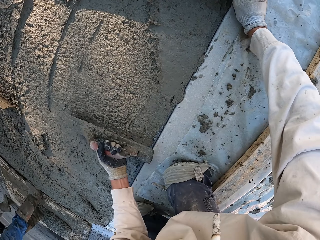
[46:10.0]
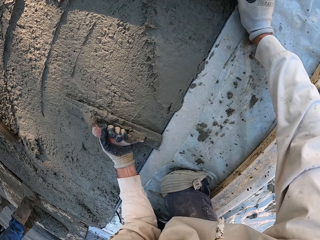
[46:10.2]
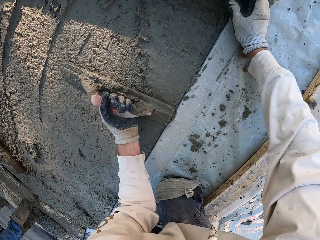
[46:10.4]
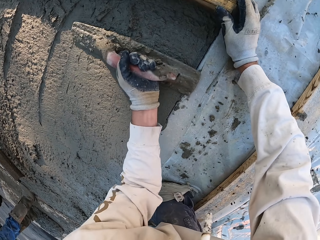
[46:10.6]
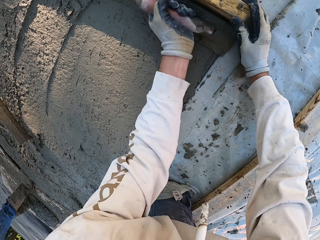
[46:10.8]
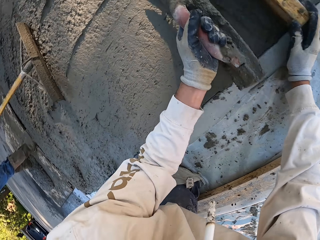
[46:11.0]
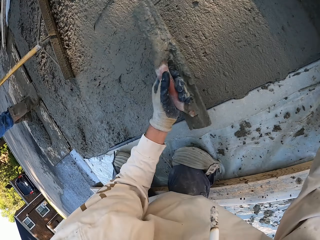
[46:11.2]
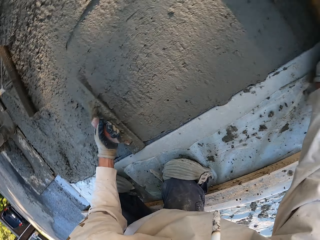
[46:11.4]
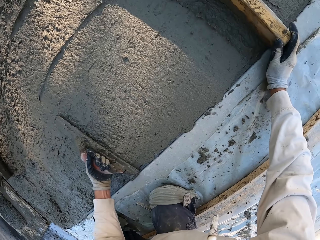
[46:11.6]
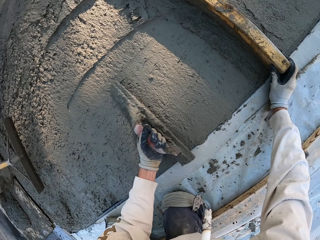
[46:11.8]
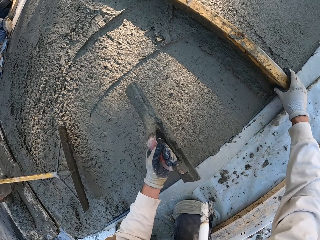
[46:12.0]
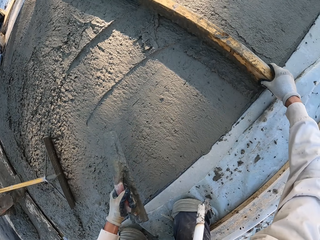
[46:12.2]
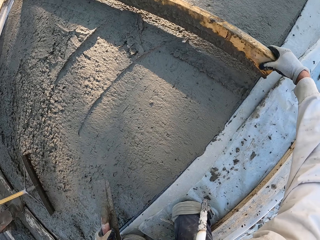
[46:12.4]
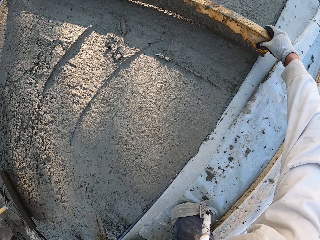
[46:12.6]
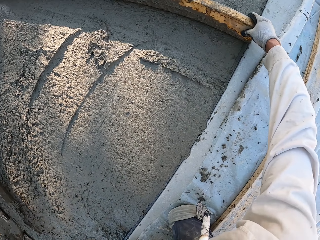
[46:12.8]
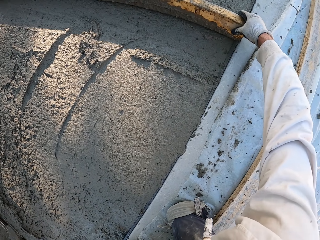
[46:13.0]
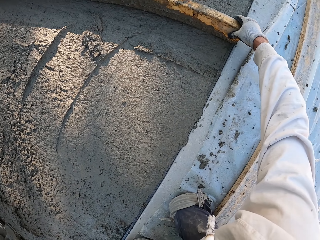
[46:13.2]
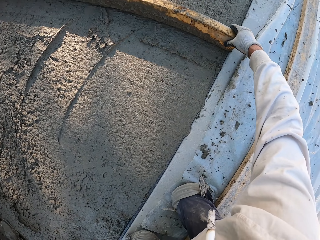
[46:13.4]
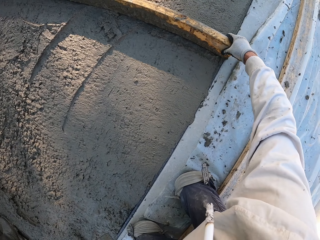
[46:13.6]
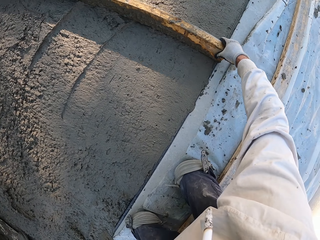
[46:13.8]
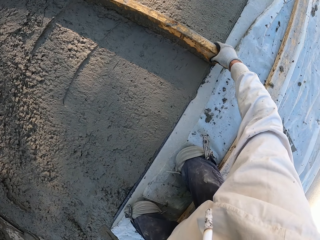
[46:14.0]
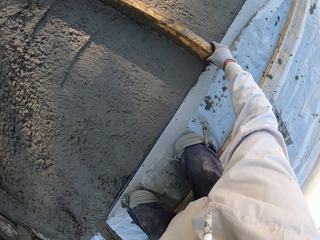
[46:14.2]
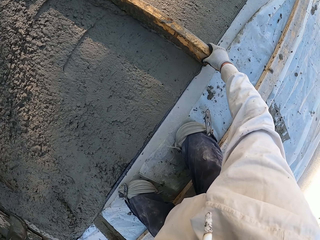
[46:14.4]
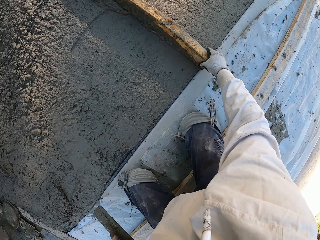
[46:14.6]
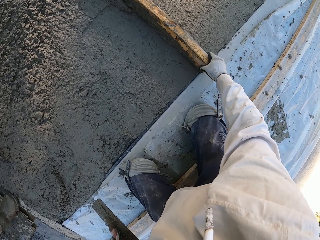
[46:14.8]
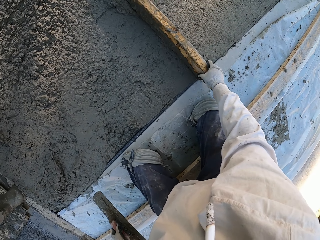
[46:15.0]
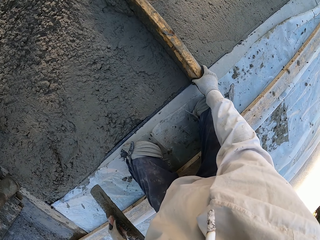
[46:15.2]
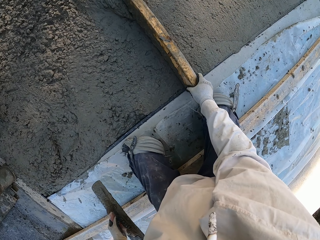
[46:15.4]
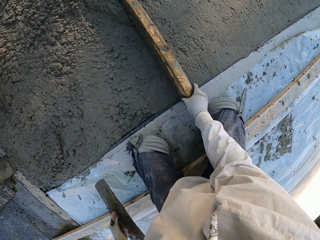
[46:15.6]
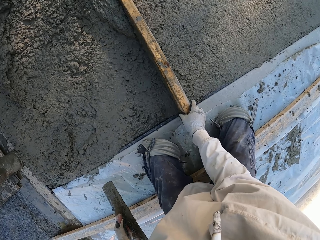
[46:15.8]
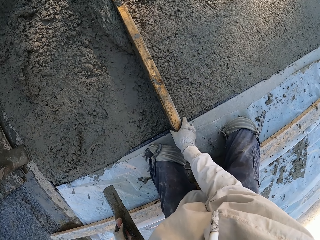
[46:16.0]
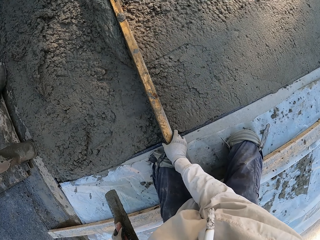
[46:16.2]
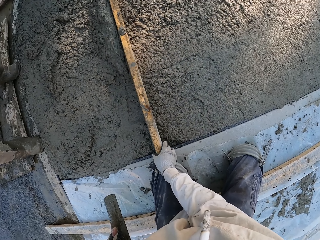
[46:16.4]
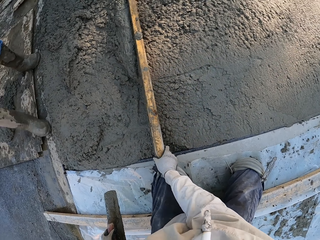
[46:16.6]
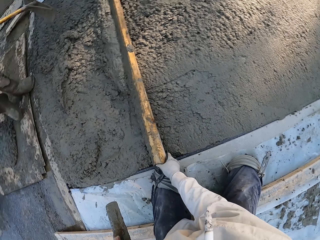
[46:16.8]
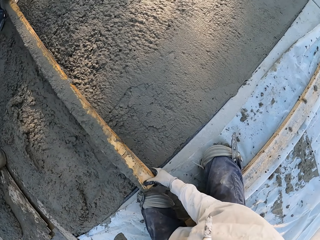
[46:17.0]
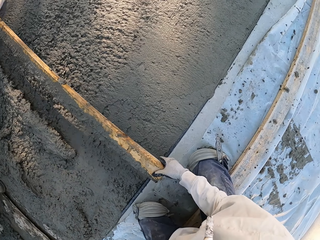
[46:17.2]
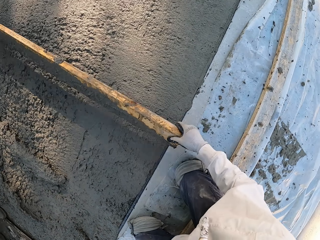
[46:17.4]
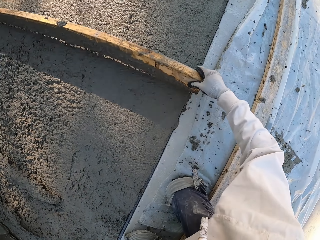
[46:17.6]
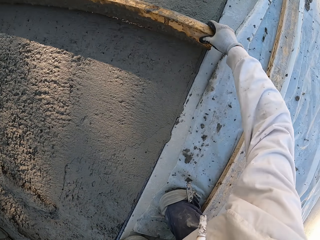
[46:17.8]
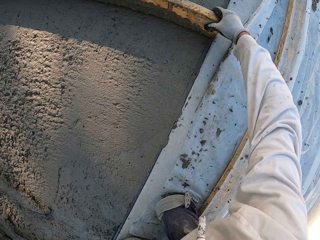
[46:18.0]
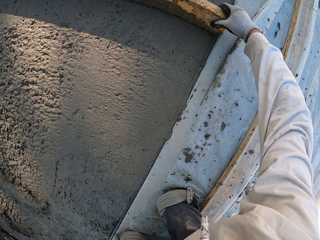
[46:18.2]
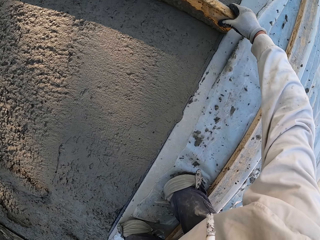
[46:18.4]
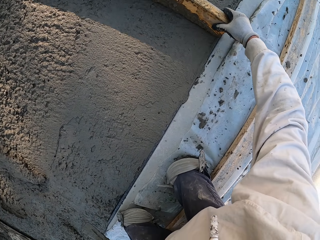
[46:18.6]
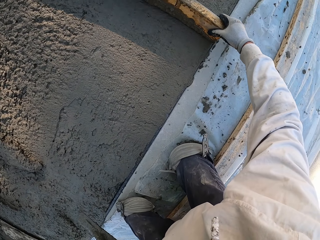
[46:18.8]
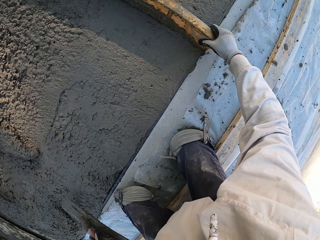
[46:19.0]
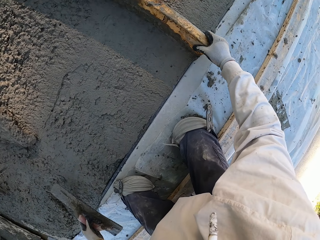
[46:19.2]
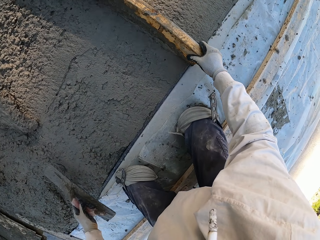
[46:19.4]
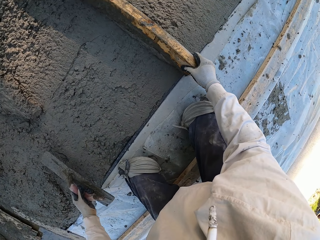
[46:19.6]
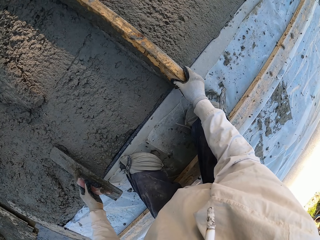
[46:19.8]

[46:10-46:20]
The camera wearer moves the wood. They hold up timber. They use a wooden screed to flatten the cement. They plaster with the wood.

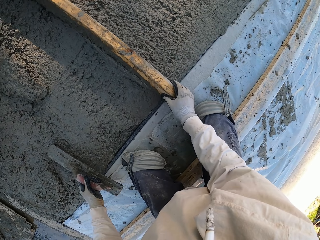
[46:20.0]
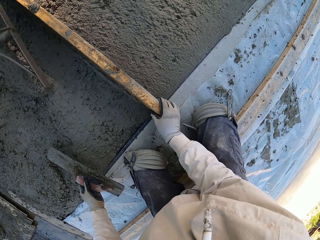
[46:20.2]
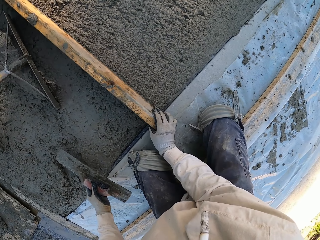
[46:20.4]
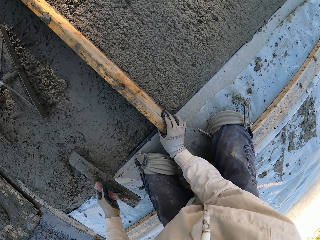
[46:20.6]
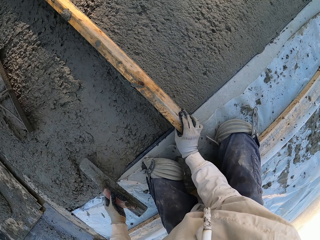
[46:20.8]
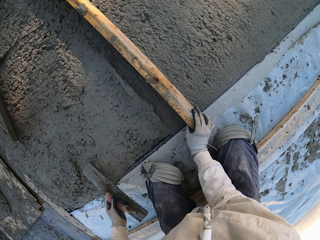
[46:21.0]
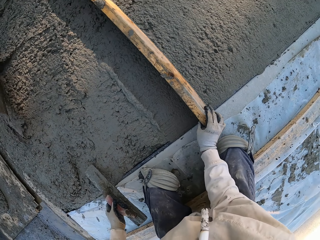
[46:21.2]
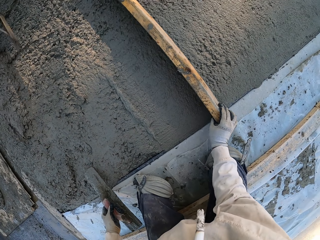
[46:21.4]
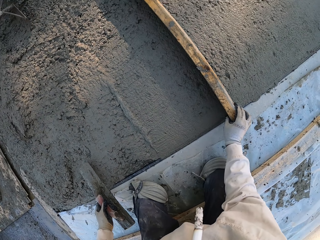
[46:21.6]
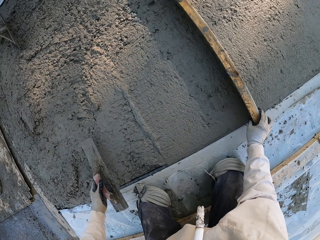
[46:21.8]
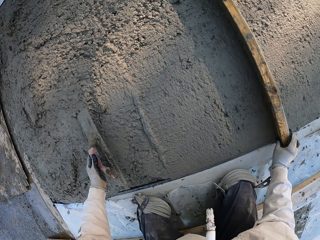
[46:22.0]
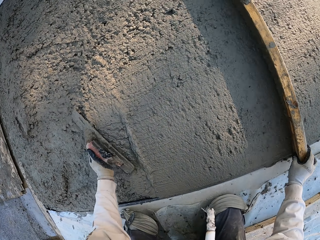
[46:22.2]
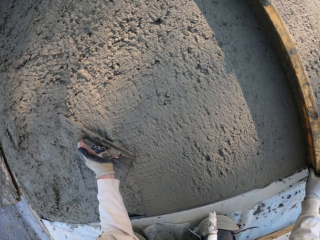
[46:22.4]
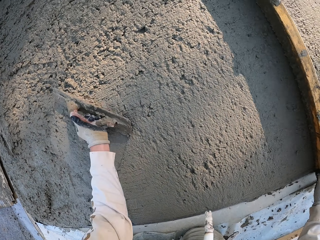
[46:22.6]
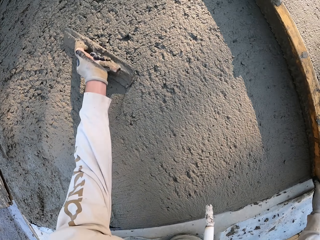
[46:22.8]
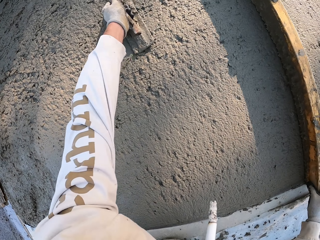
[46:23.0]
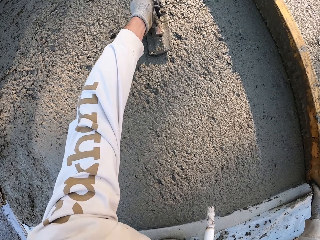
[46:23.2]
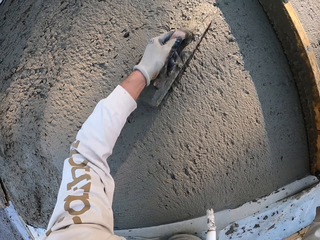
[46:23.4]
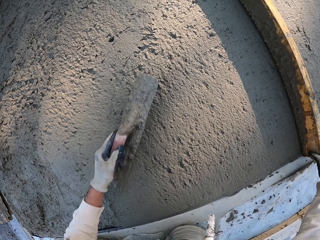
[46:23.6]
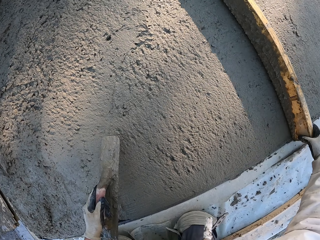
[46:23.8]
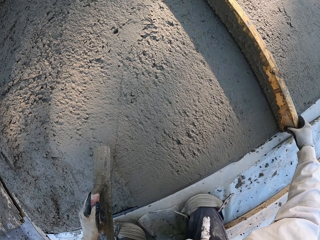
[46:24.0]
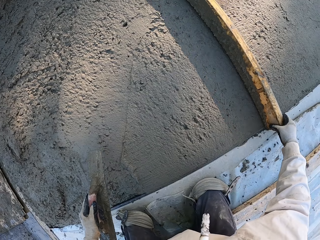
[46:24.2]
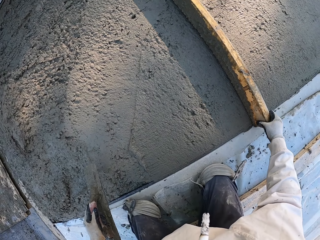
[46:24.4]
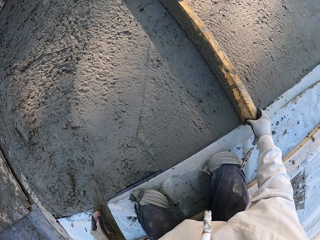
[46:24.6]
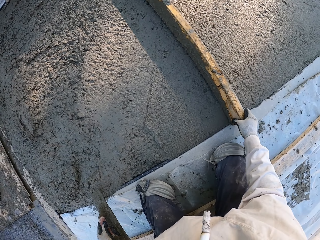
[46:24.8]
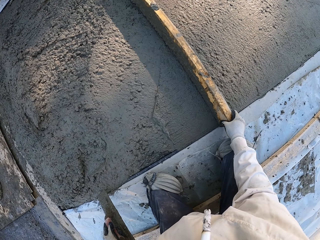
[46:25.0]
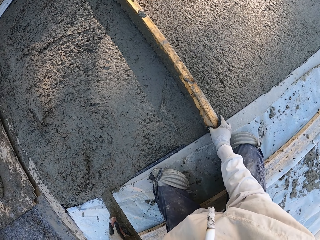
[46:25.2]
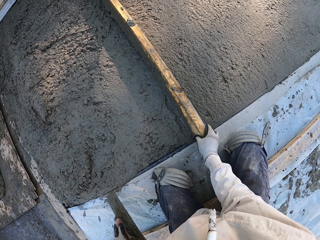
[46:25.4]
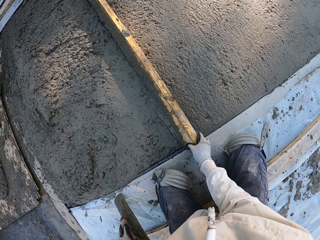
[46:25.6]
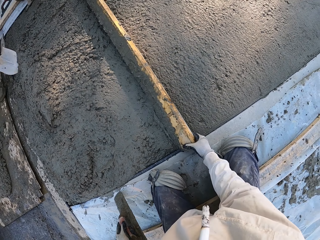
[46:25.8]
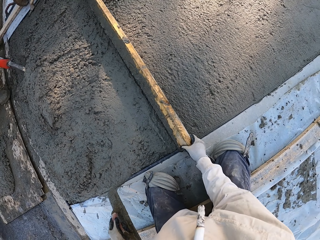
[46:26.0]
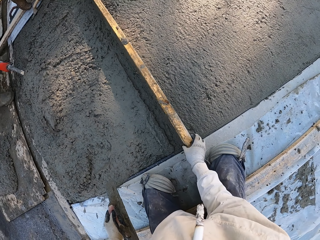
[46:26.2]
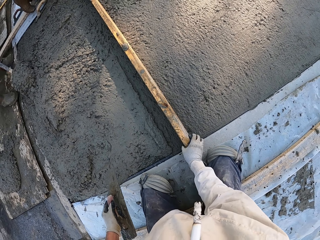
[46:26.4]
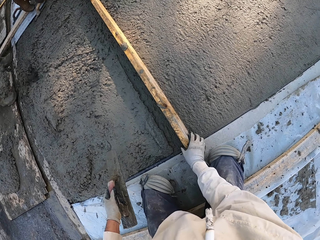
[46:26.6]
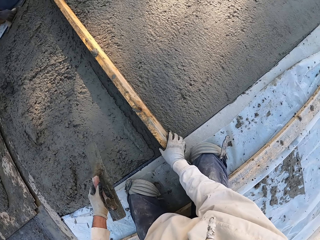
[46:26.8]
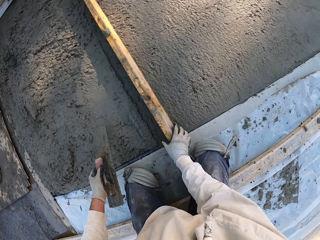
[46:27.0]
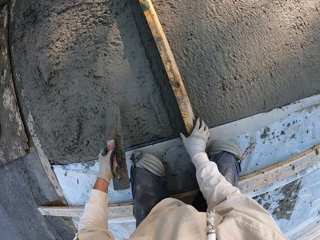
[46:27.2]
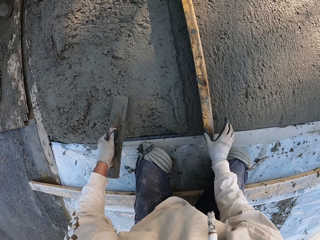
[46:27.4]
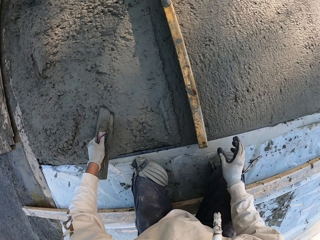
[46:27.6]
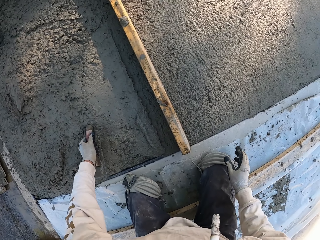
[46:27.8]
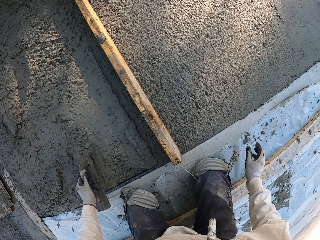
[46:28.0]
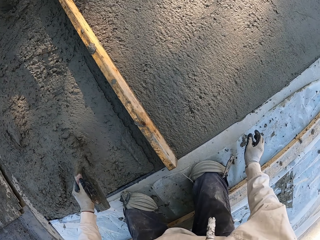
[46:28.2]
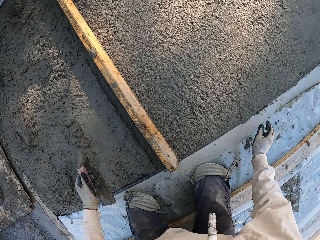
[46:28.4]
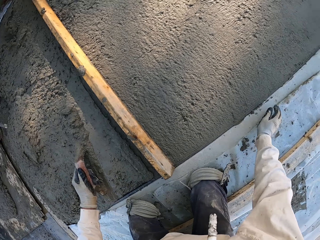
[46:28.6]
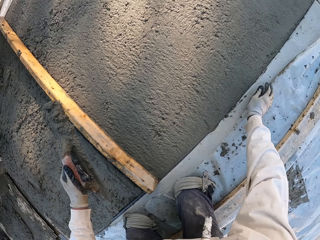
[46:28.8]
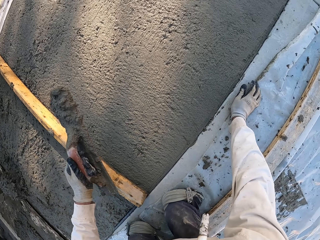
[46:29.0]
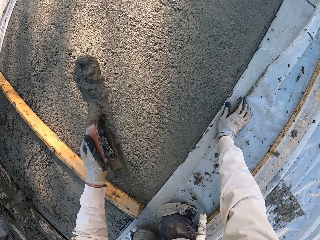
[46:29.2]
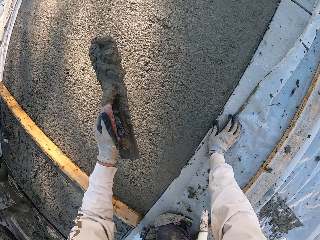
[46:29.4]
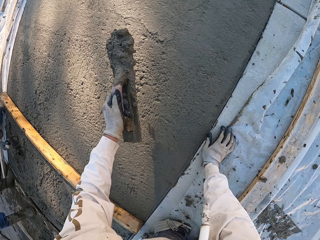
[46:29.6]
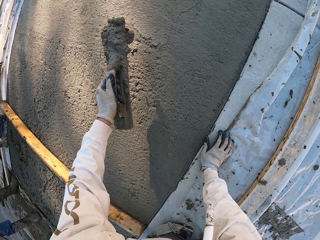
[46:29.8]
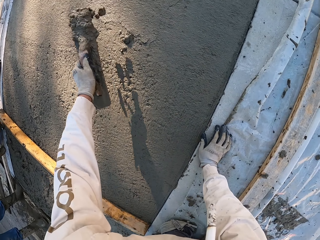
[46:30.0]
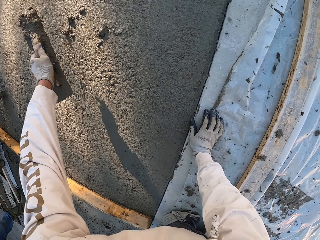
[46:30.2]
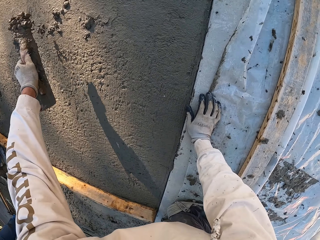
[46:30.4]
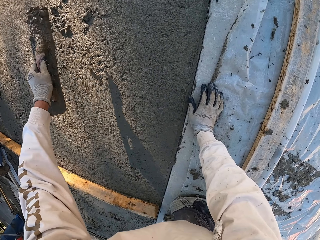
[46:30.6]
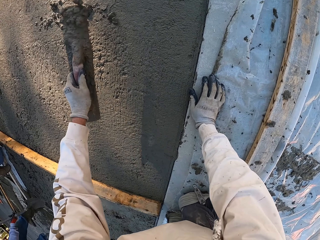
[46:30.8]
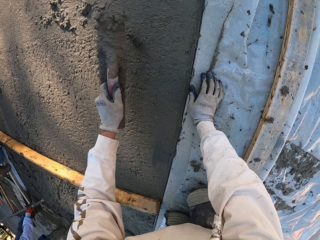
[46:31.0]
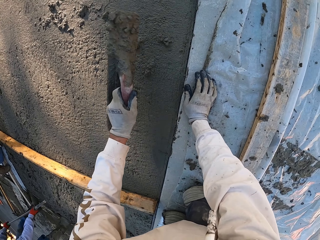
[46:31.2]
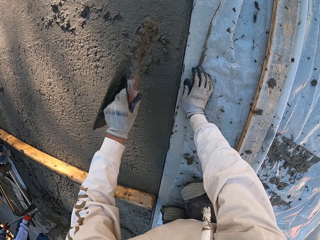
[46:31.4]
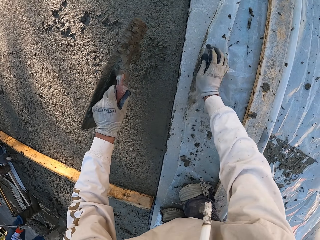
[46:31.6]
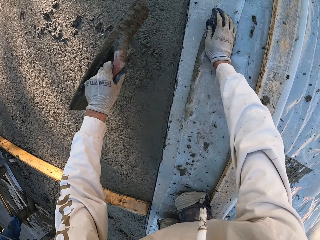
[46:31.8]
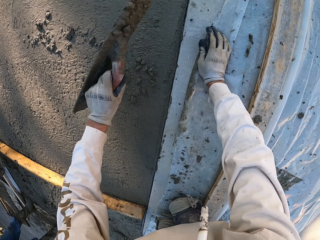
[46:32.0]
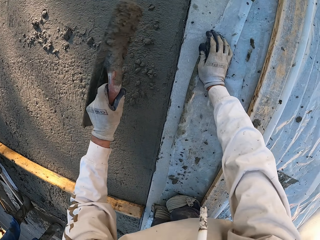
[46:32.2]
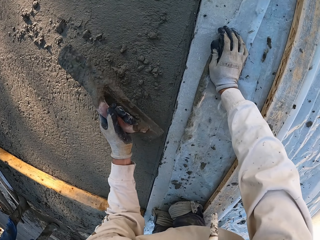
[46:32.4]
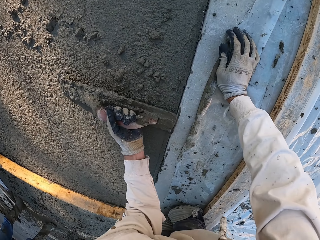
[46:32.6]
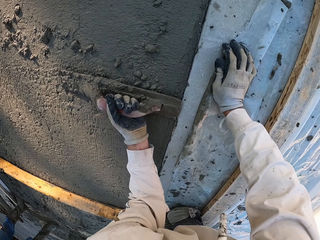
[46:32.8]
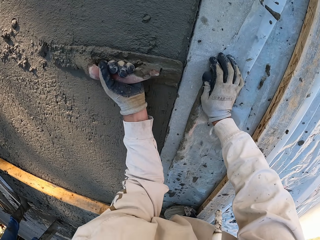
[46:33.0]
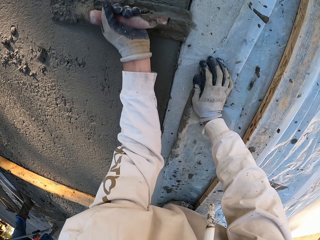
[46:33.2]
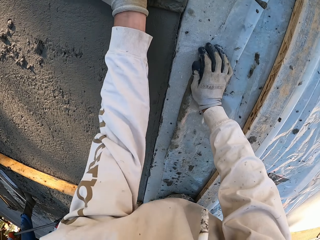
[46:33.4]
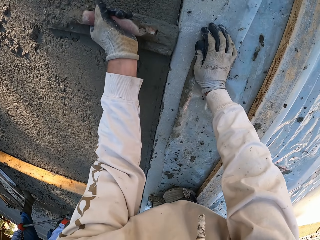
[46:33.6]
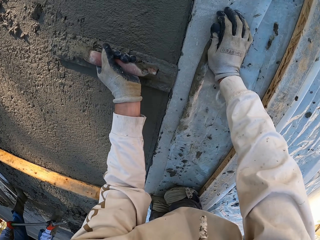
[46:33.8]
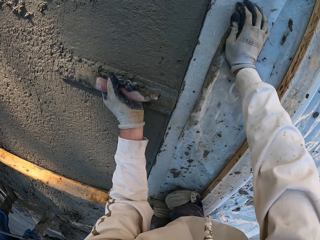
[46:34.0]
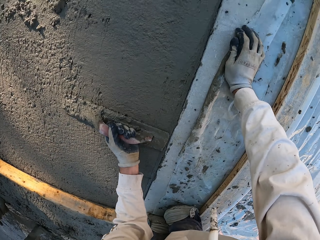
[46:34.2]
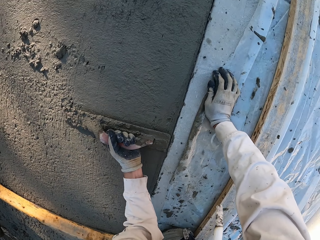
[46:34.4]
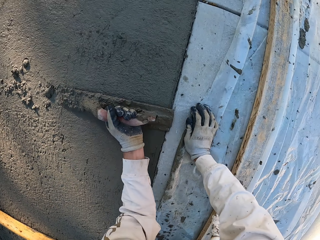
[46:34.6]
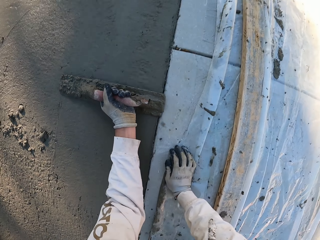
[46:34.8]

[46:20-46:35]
The camera wearer plasters with a concrete float. They use the screed to flatten the cement. They plaster with wood. They use the wooden screed to flatten the cement. A man fetches cement with a spade. The camera wearer scoops cement mix with the concrete float. They pour the cement mix. They plaster with the concrete float.
